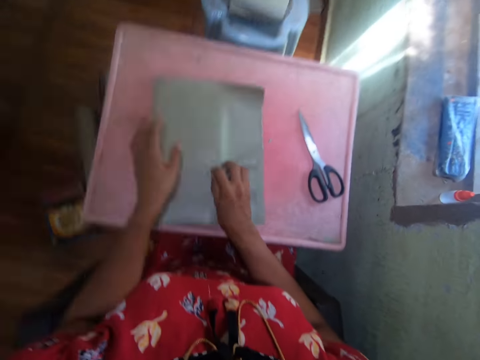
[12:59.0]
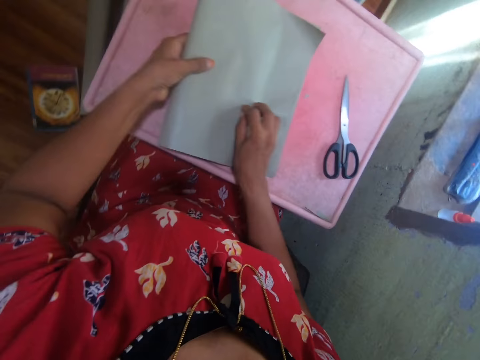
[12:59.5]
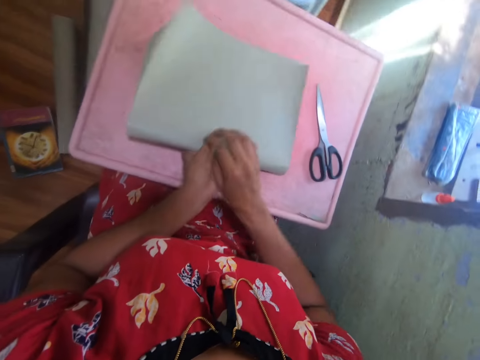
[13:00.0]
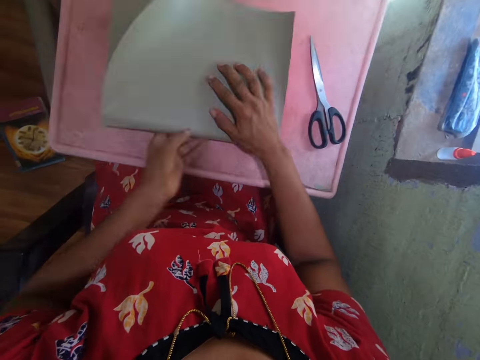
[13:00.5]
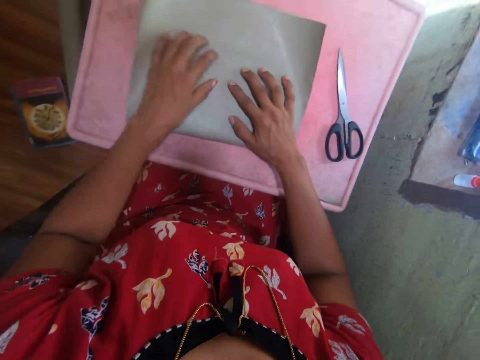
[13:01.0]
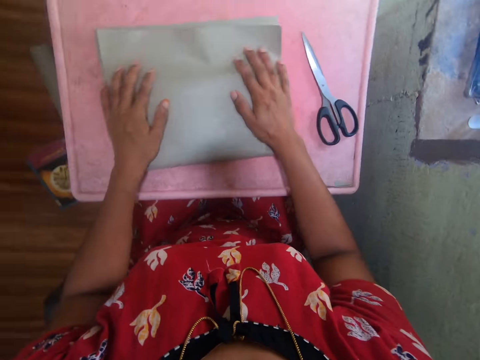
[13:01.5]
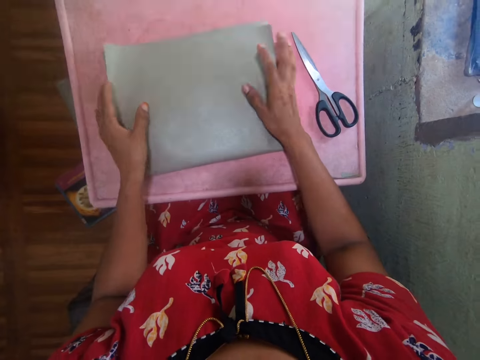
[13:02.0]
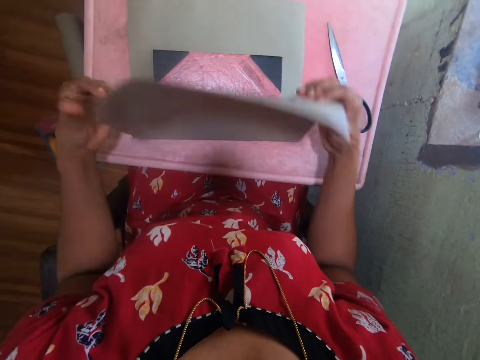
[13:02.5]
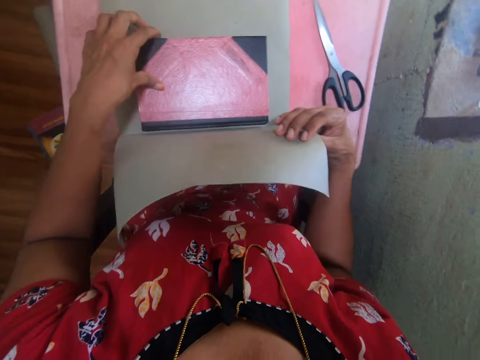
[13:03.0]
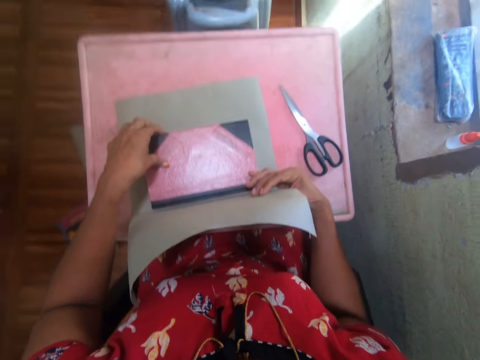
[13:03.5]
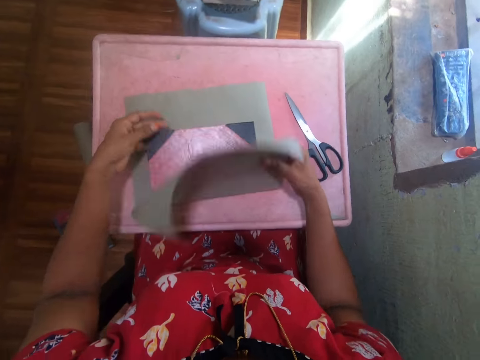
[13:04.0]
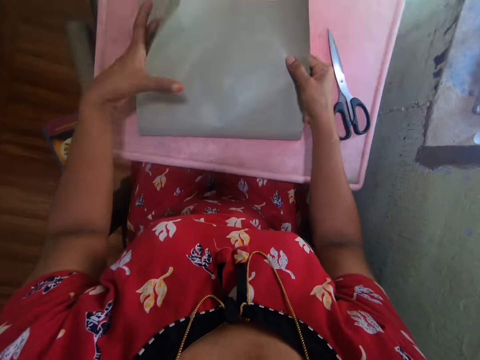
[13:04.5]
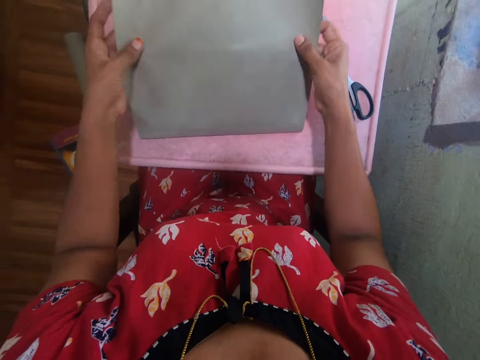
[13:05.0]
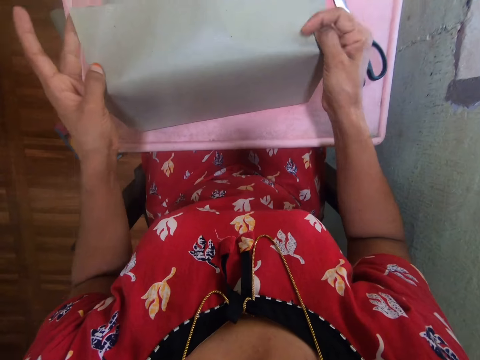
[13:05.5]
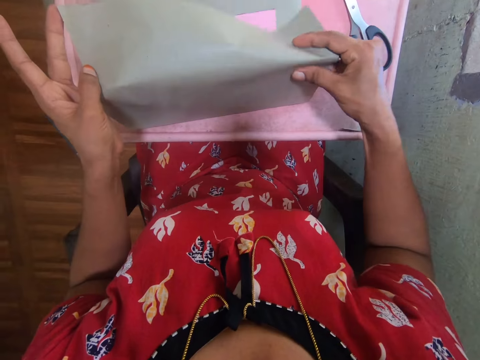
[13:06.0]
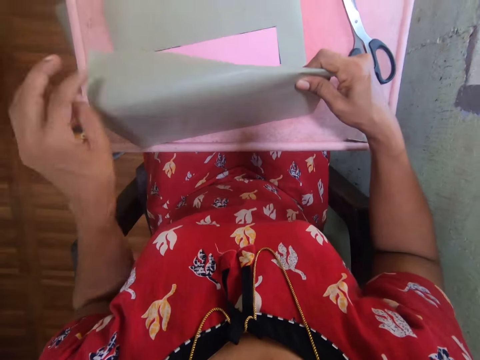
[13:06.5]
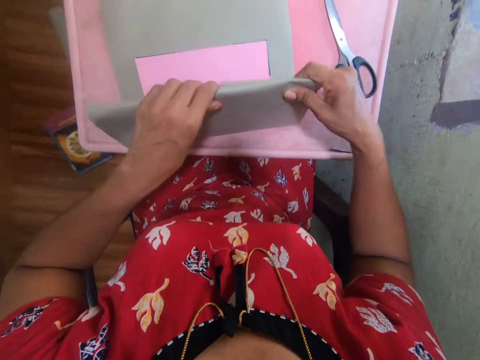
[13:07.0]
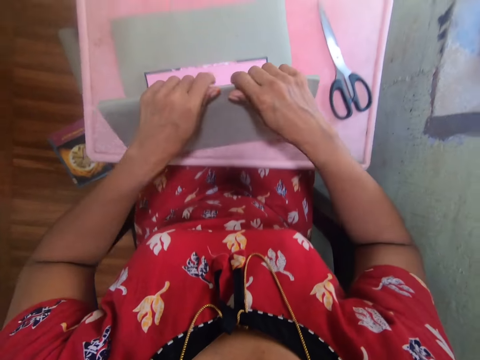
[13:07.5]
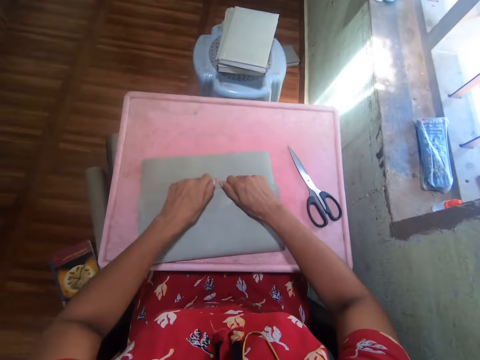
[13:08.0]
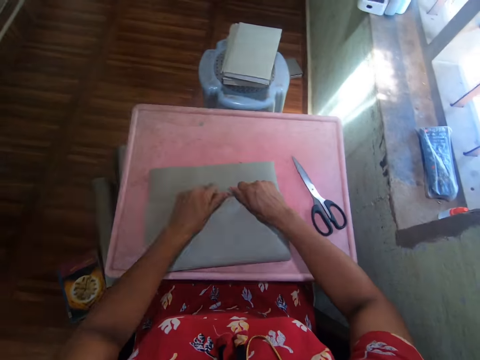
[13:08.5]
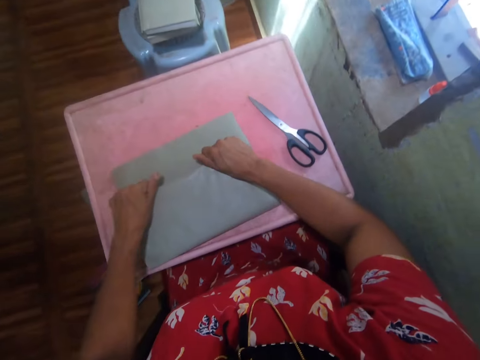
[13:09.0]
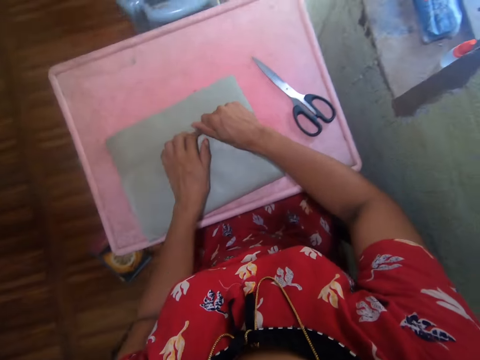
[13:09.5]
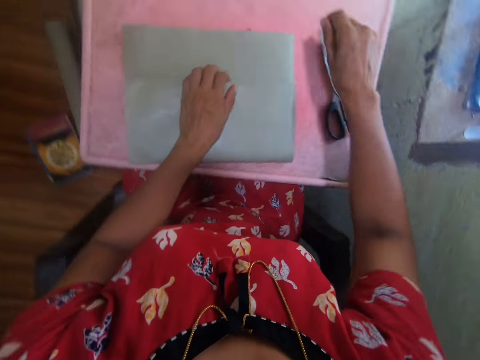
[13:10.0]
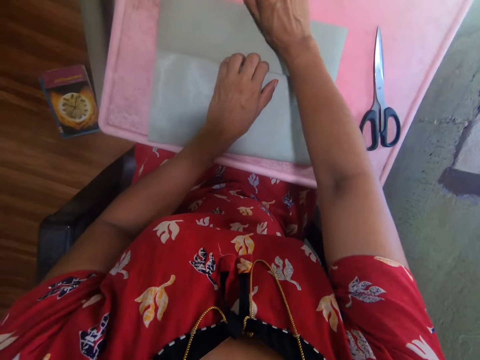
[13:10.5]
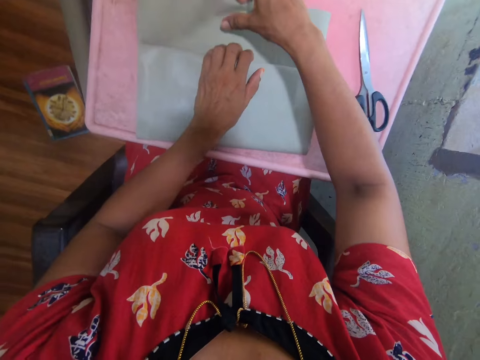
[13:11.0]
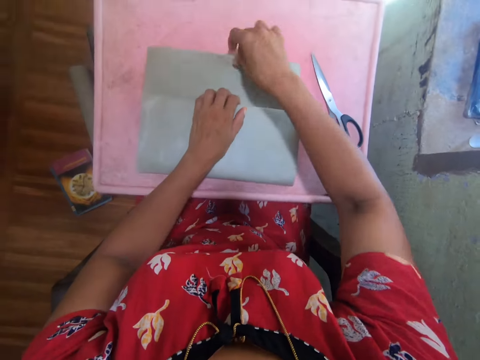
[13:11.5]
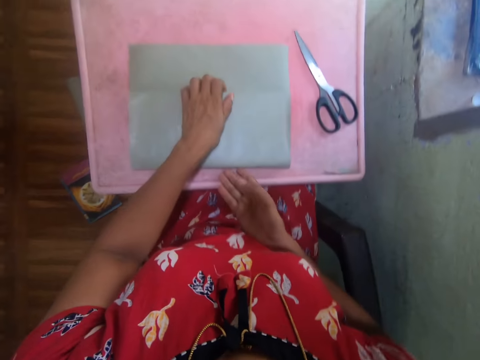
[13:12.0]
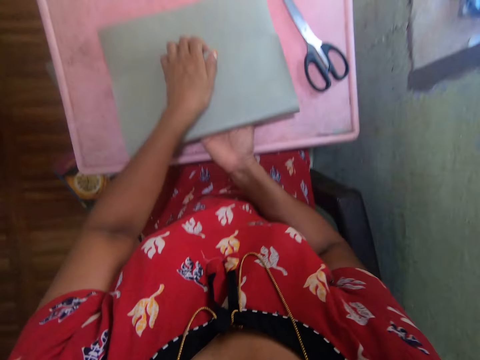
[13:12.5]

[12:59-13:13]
The camera wearer presses the cover on the book. They rotate the book on the board. They press the cover on the book. They cover the book. They open up the cover. They hold a cover page of the book. They fold the brown sheet over the cover page. They straighten the folded edge. They adjust the book on the cover.

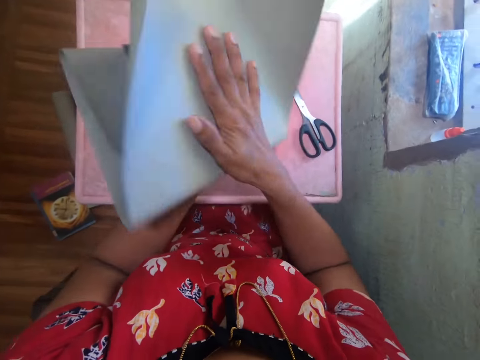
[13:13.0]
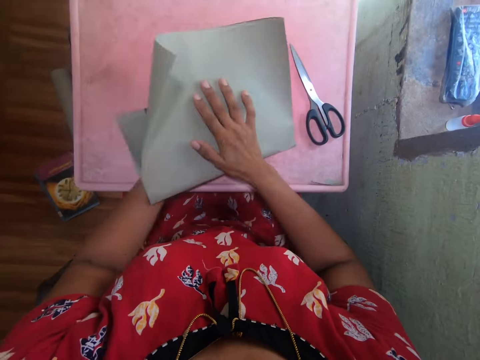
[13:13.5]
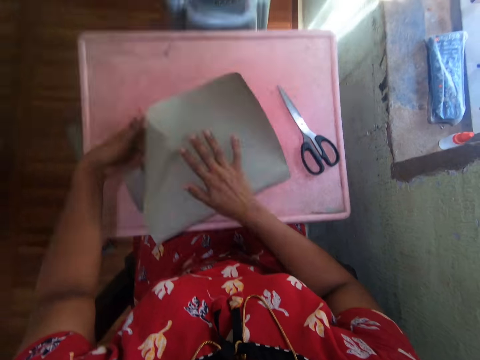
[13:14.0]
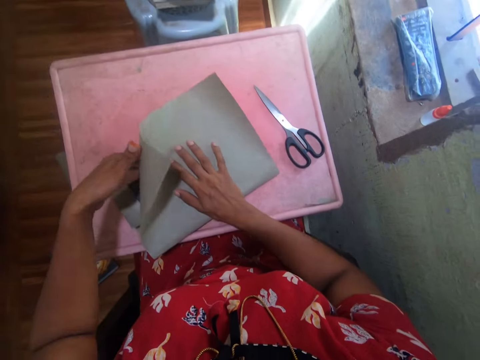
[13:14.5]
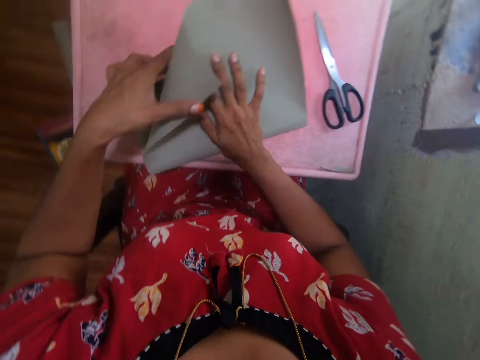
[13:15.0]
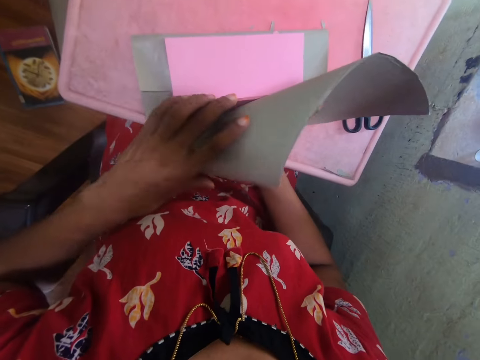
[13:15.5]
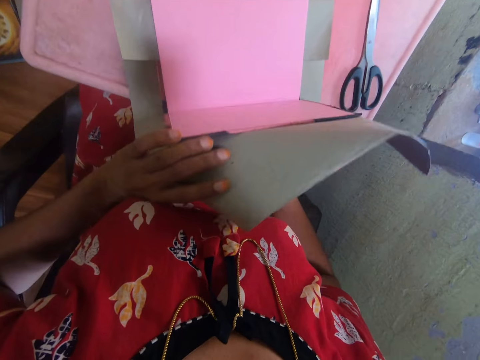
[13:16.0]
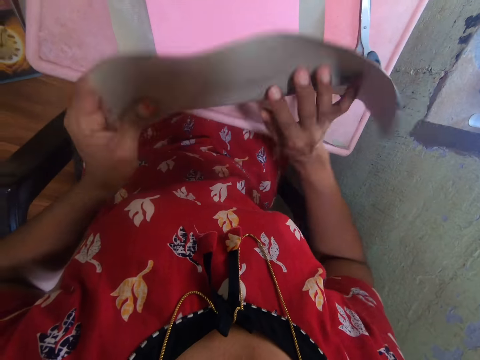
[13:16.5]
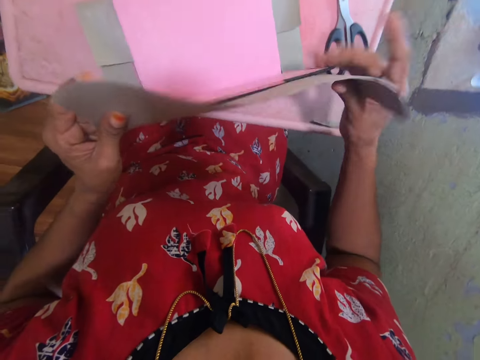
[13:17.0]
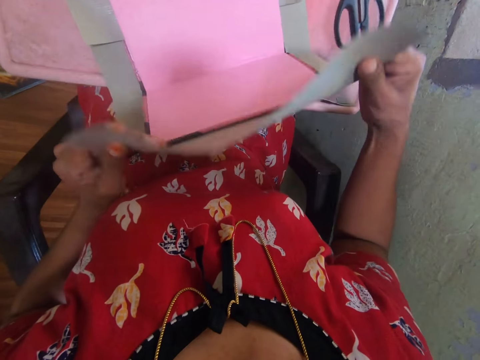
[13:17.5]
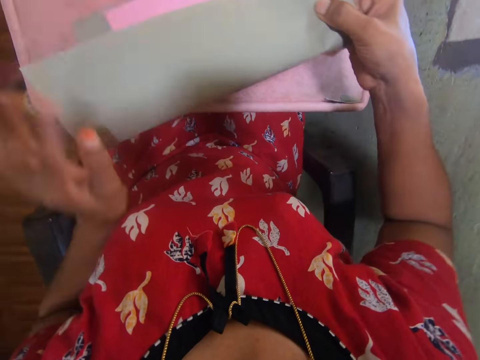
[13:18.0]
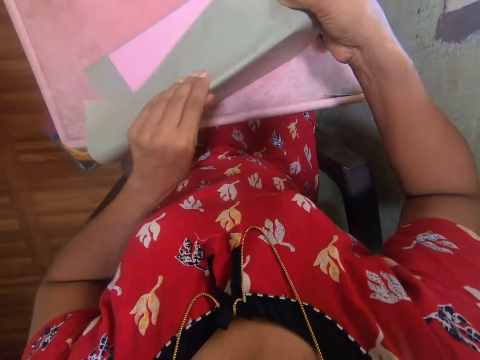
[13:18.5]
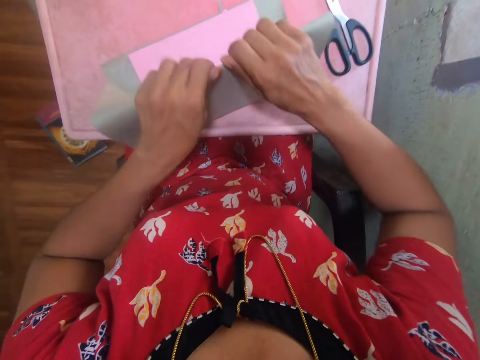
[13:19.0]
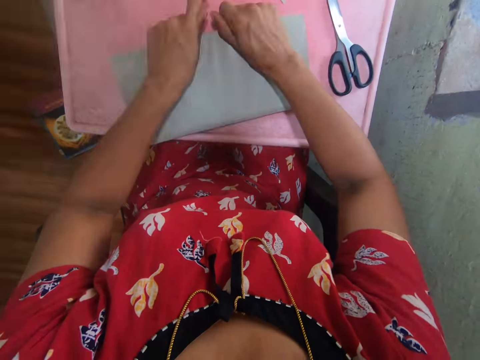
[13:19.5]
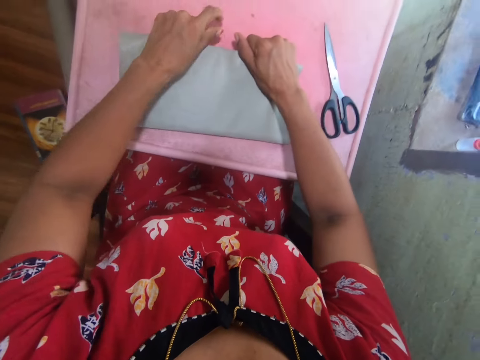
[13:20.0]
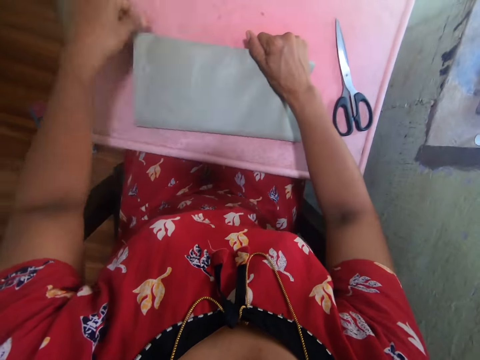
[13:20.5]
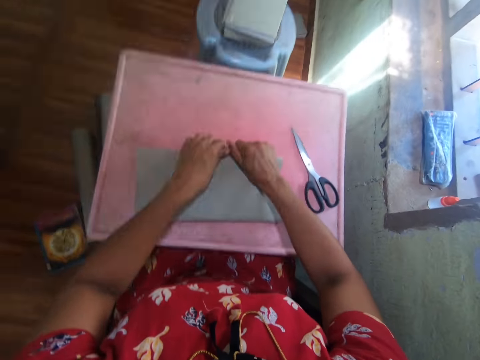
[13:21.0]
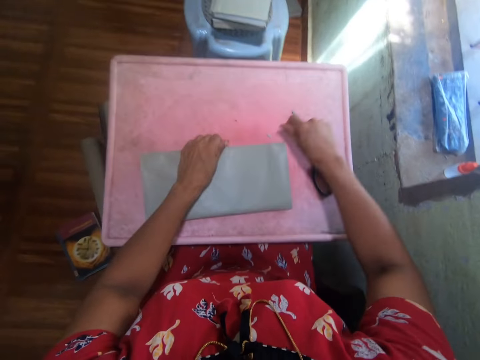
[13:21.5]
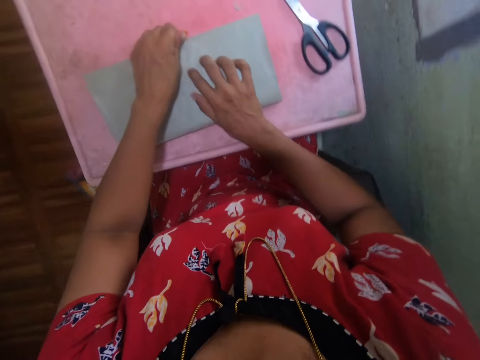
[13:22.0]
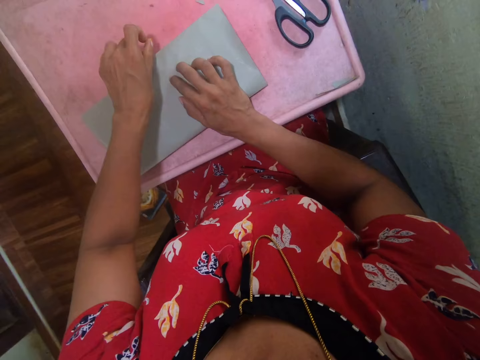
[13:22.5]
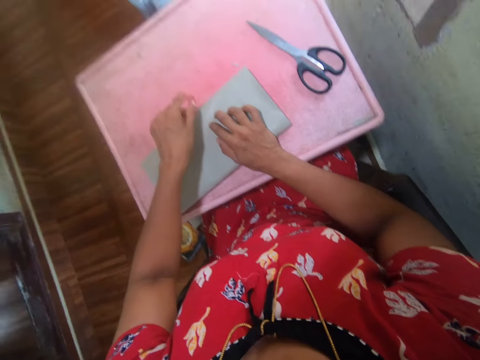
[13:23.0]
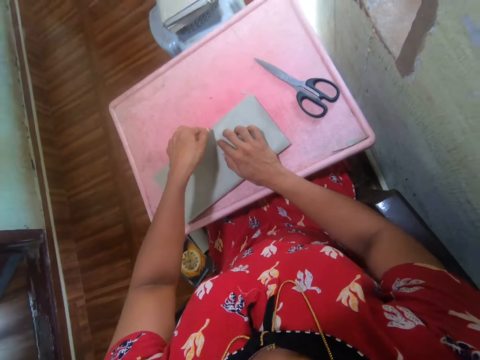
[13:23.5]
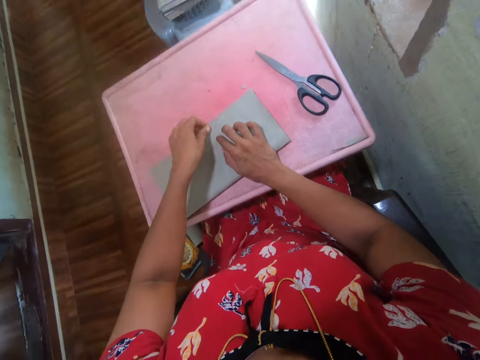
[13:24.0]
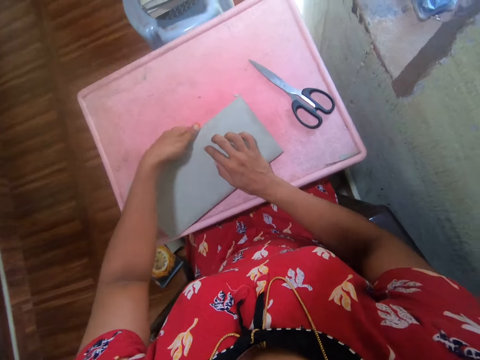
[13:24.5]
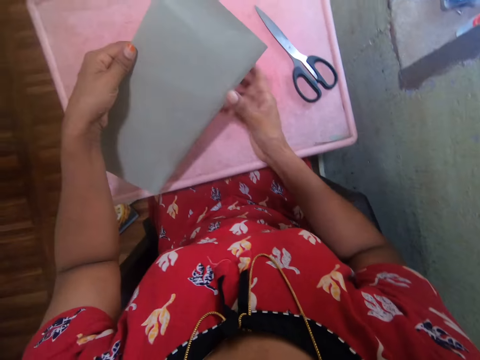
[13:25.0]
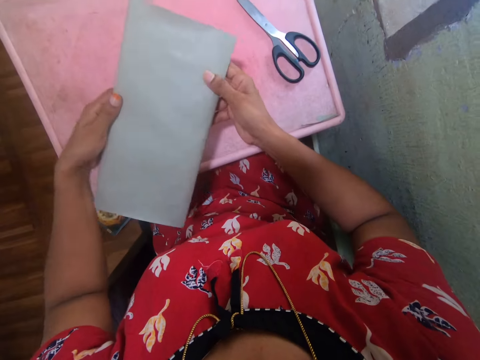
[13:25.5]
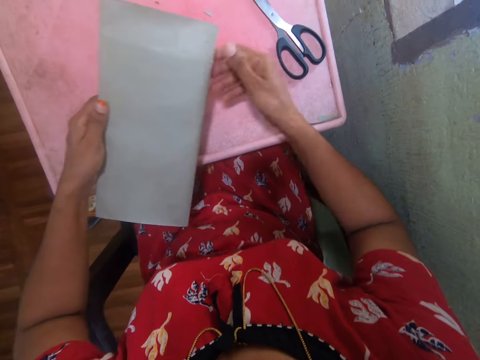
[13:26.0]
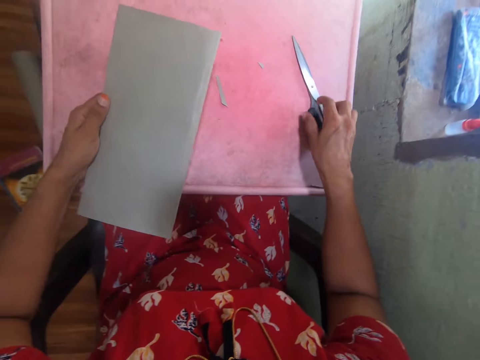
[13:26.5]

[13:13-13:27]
The camera wearer flips the book by hand. They place the book on the board. They hold a cover page of the book. They cover the book. They fold the brown sheet over the cover page. They straighten the folded edge. They adjust the book on the cover. They lift the book from the board. They press the cover on the book.
